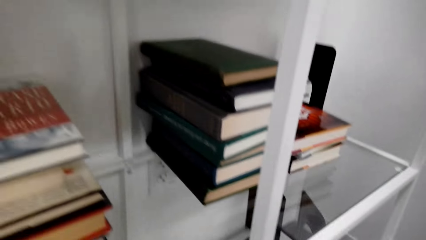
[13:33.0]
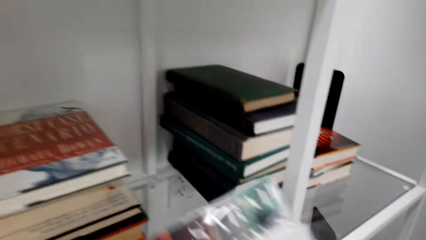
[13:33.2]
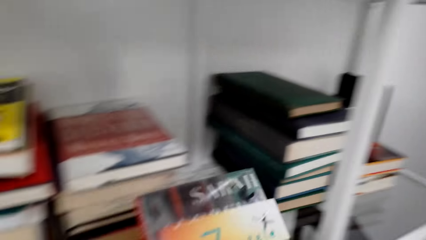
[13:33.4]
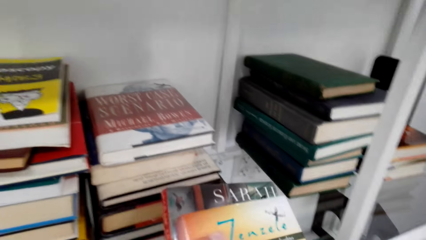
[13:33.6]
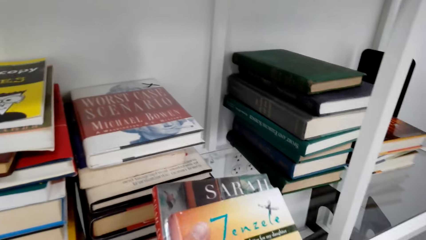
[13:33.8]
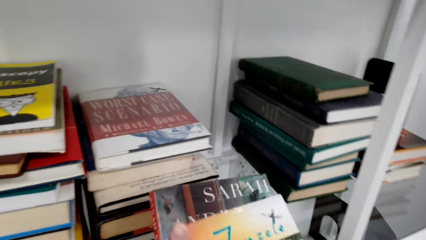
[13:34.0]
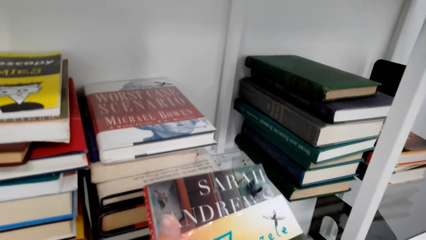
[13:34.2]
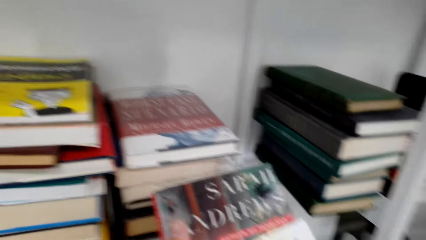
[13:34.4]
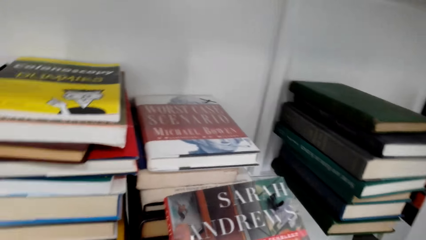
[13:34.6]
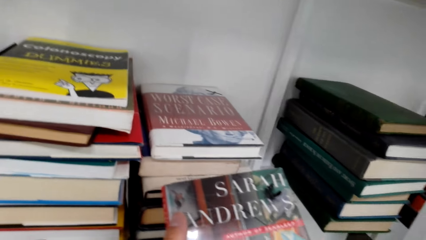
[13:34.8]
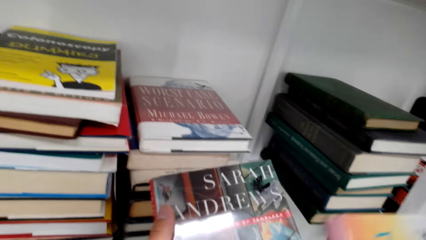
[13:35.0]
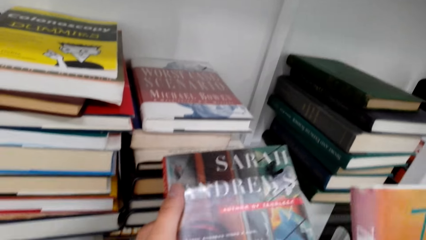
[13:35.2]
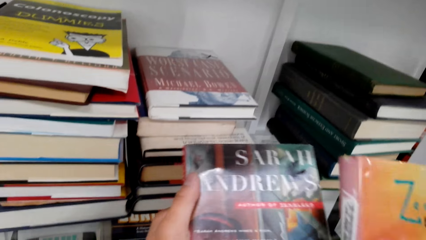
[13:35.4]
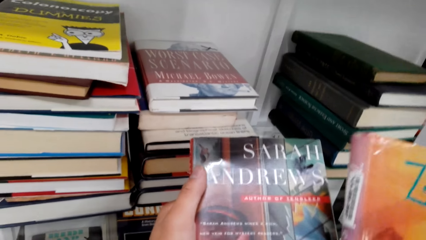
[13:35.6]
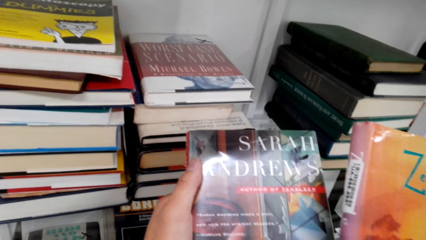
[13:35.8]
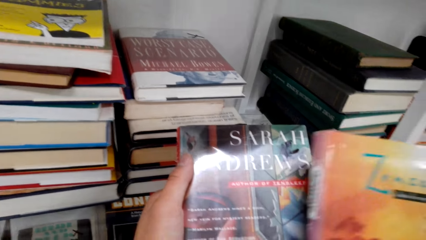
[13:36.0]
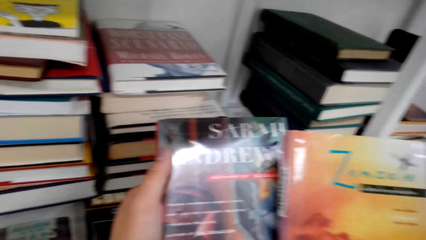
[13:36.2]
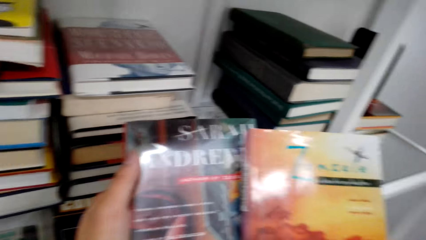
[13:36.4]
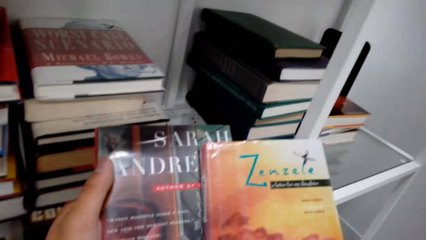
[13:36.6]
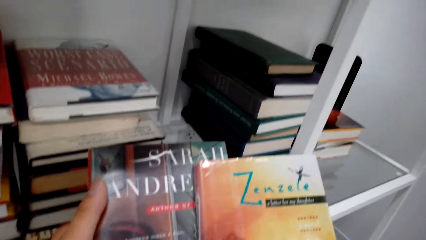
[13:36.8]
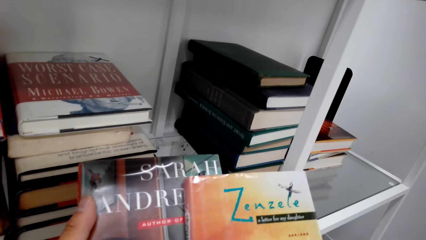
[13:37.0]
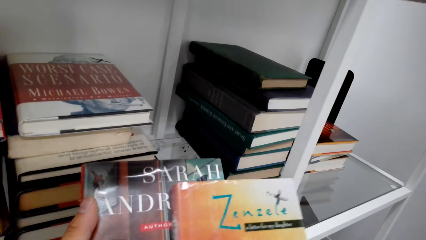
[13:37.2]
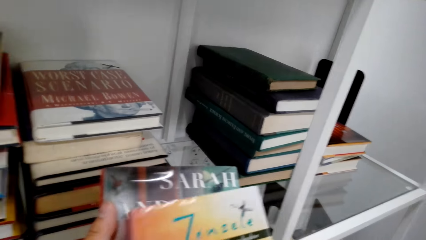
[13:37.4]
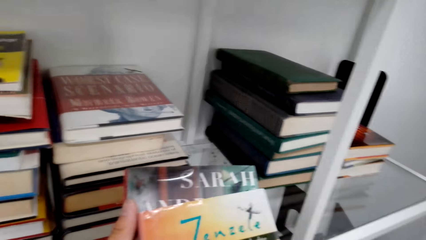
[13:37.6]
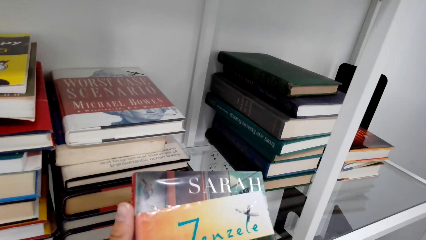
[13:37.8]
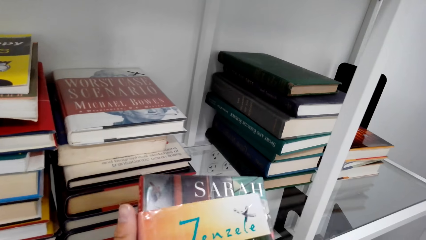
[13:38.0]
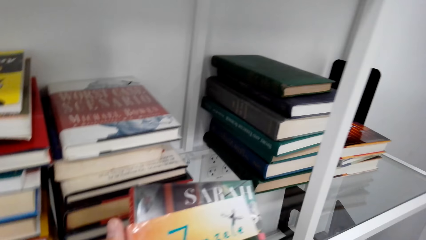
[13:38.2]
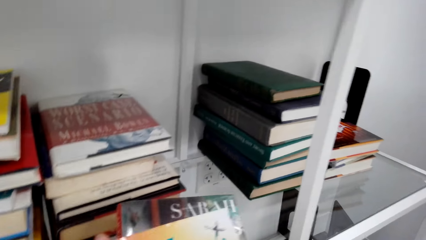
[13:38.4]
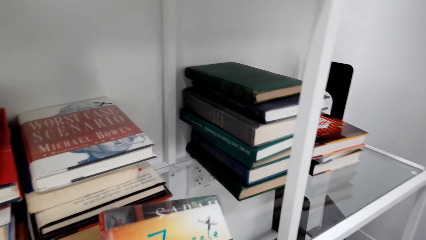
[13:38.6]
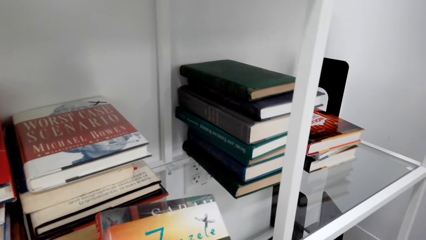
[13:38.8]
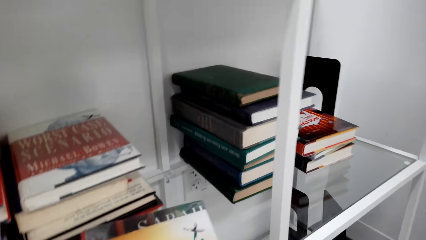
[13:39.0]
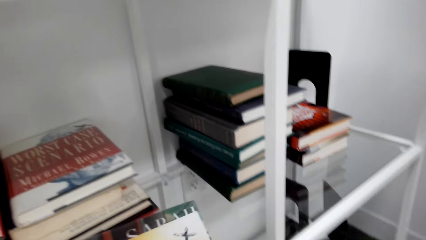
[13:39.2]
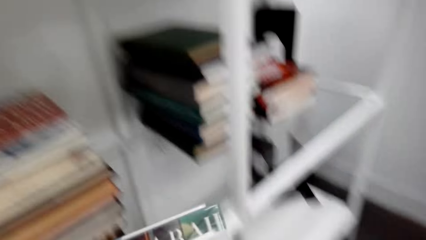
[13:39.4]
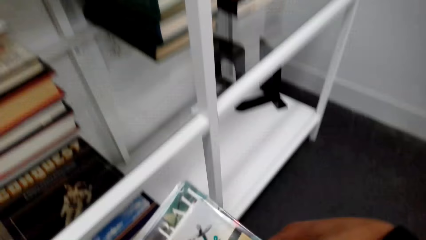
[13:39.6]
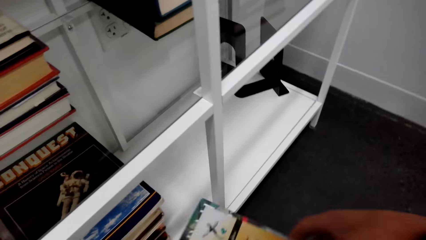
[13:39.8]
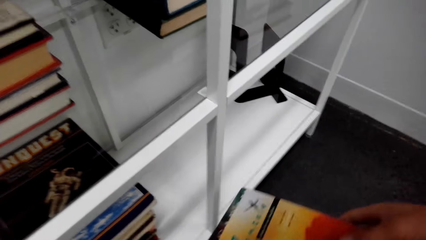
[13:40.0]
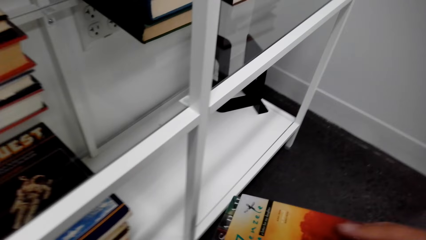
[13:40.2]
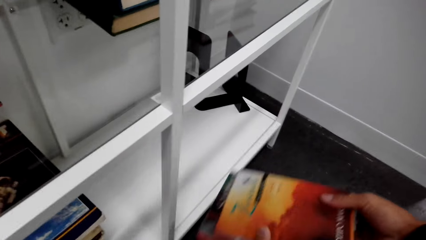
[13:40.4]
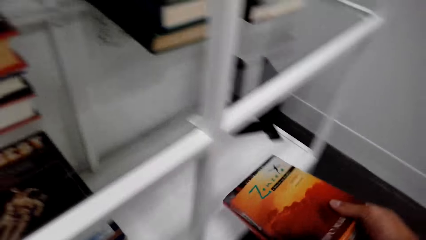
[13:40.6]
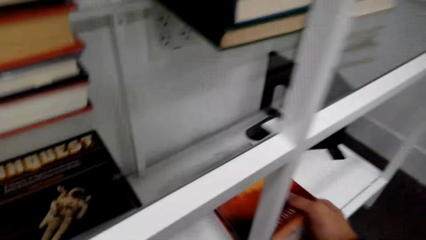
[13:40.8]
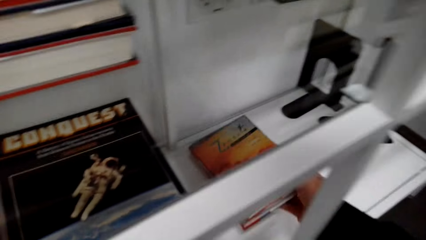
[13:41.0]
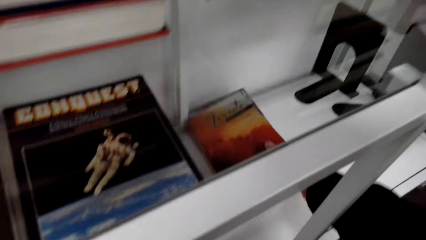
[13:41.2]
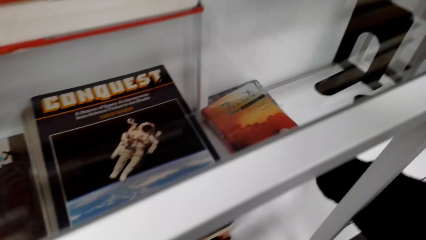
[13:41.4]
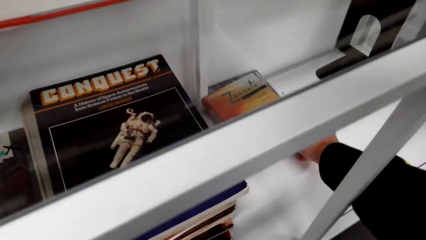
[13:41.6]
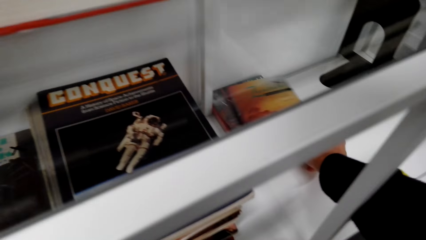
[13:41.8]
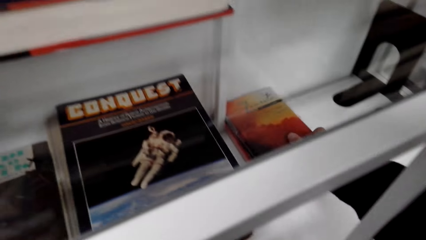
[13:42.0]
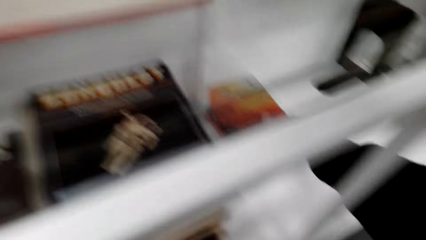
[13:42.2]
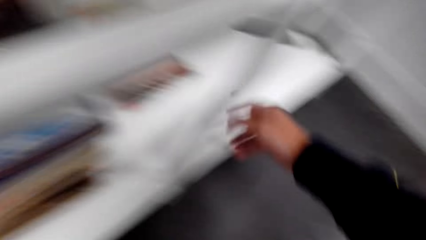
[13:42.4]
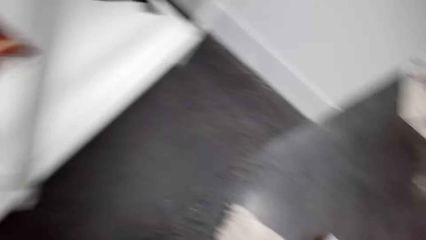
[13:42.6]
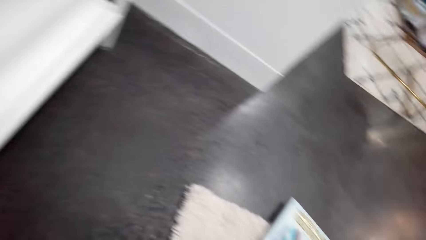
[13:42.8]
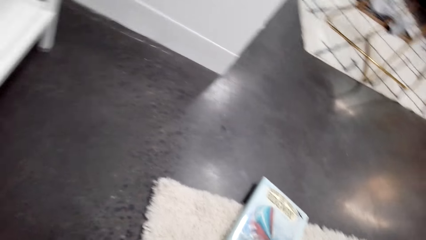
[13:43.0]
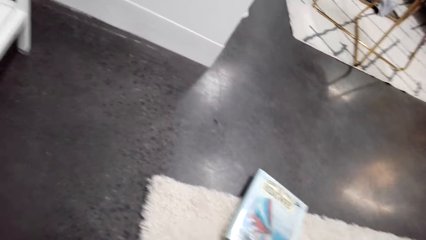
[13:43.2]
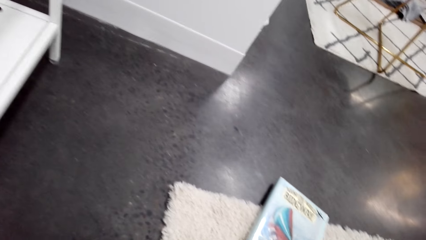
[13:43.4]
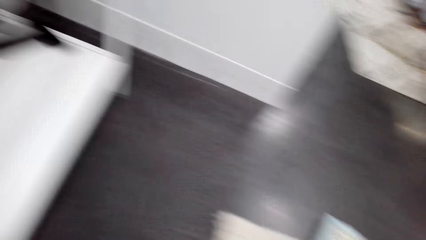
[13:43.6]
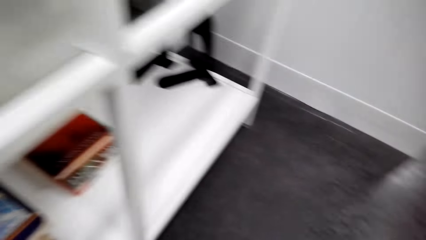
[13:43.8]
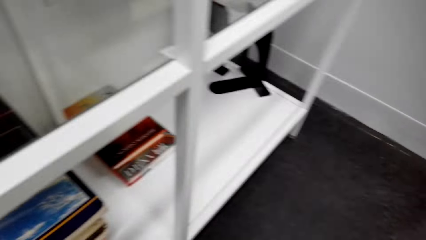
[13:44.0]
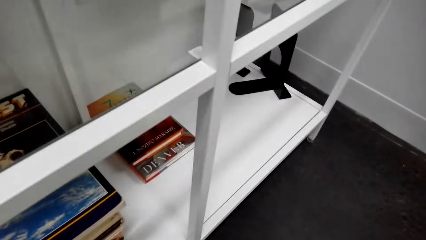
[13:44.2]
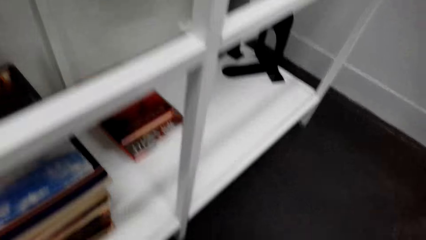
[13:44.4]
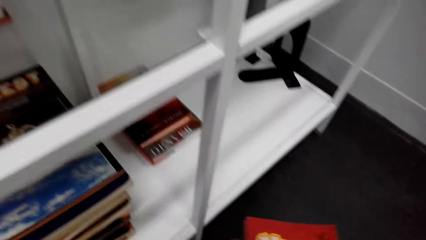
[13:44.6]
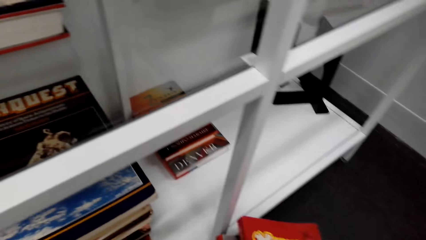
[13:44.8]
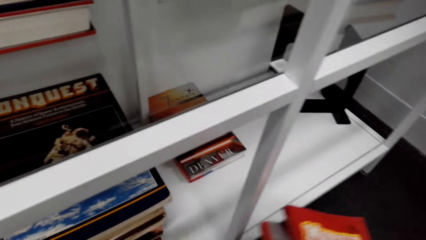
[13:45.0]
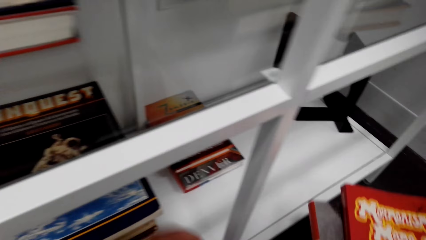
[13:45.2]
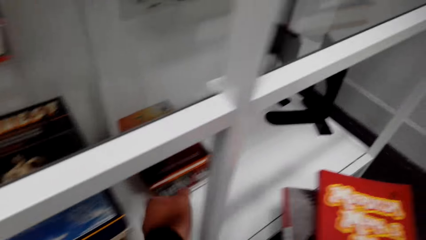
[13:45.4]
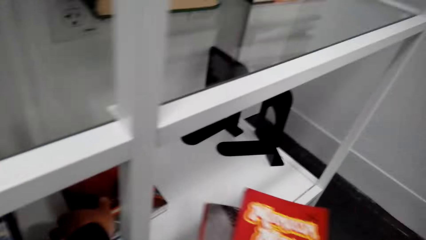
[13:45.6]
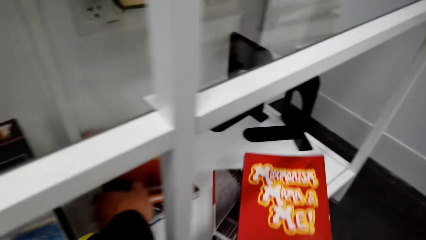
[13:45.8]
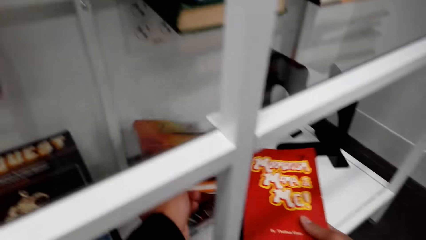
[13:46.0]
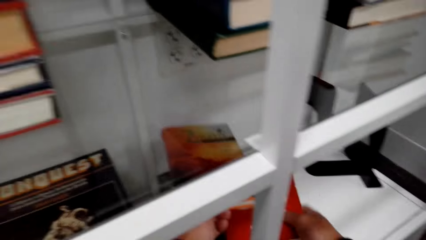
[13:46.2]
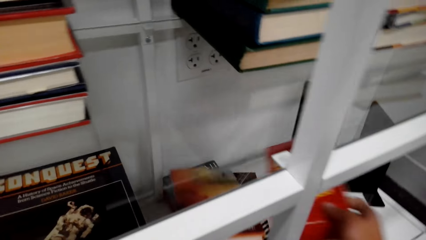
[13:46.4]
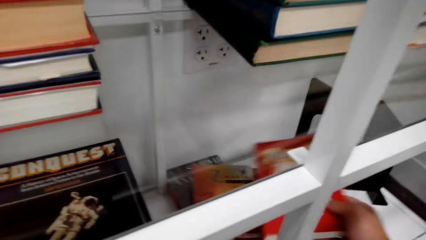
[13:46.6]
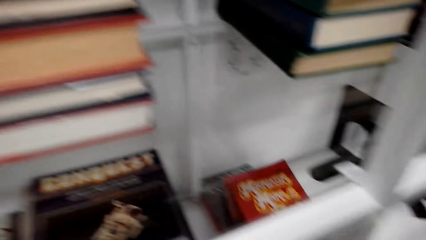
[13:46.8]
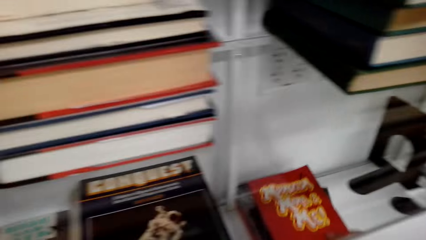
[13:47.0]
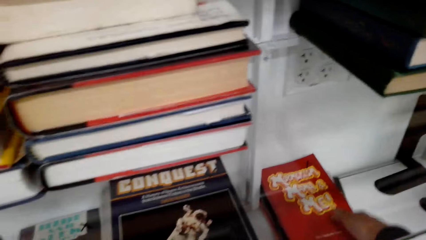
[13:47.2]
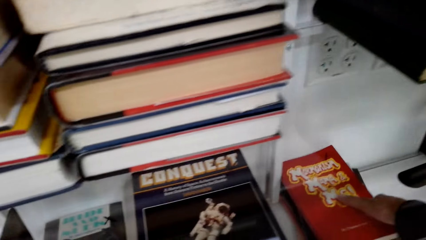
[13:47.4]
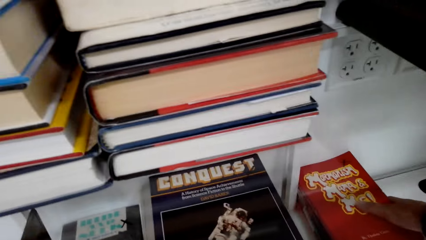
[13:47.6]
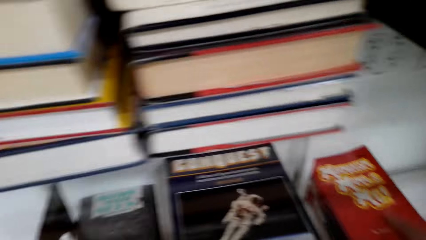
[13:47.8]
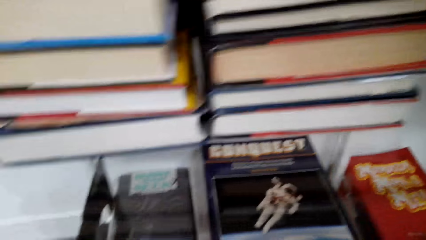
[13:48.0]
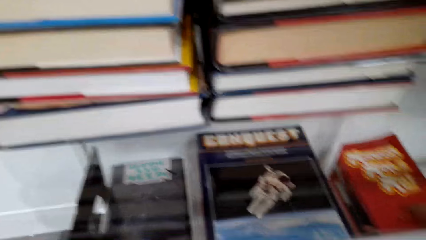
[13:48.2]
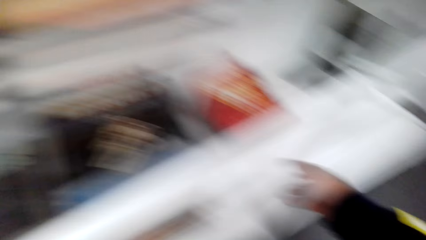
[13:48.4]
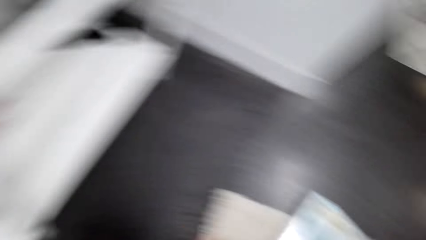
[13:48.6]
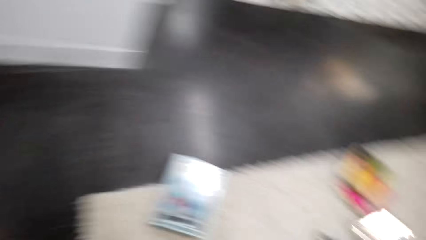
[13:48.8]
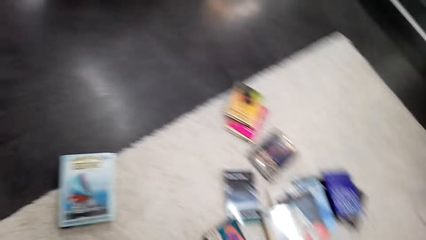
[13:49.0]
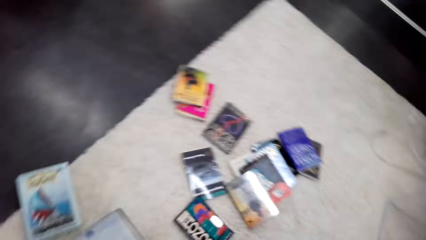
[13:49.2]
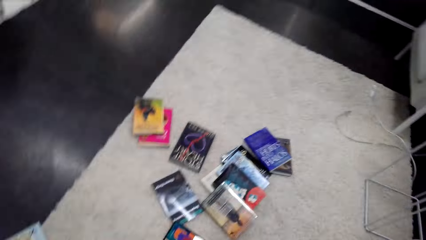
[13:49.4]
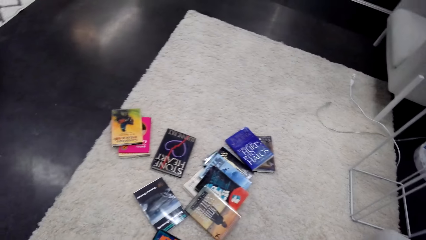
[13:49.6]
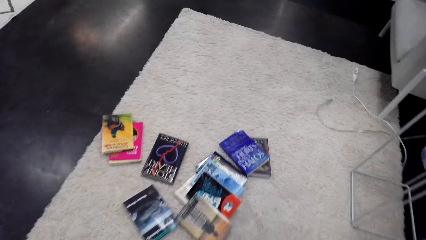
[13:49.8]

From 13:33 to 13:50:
The camera wearer holds books with hands. They arrange books on a shelf. They pick books on the floor. They pick a book. They arrange the books on a bookshelf.
